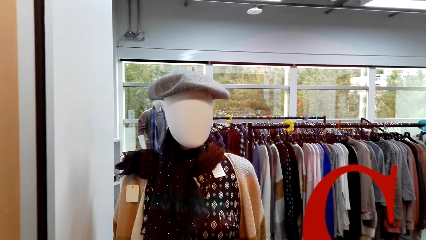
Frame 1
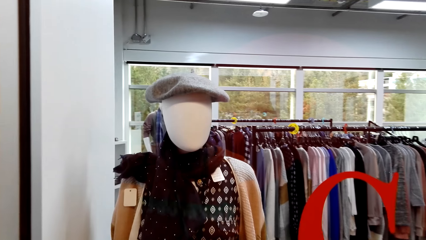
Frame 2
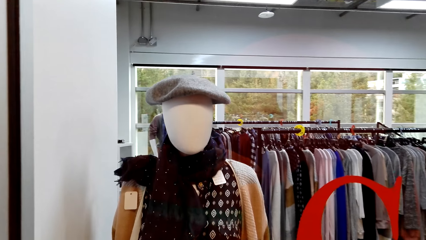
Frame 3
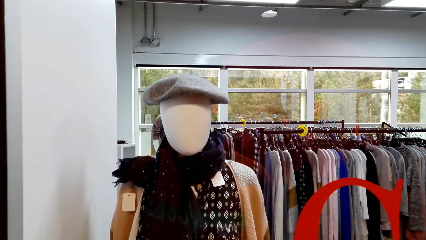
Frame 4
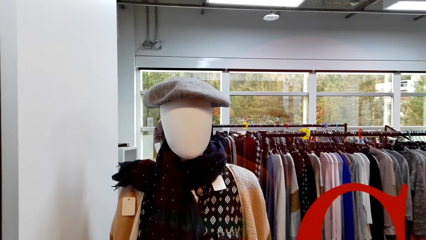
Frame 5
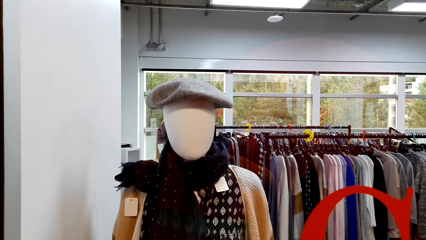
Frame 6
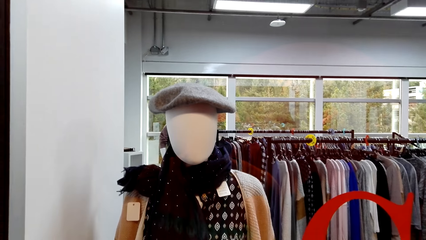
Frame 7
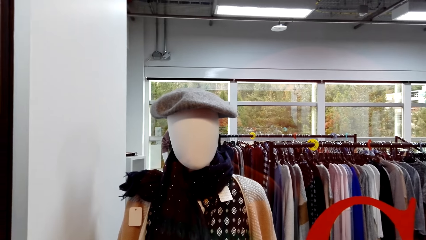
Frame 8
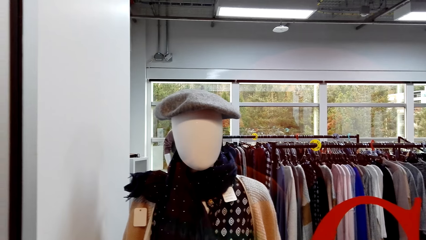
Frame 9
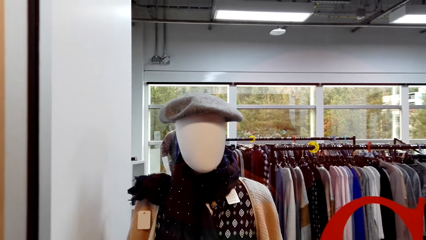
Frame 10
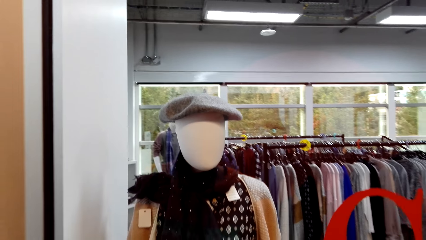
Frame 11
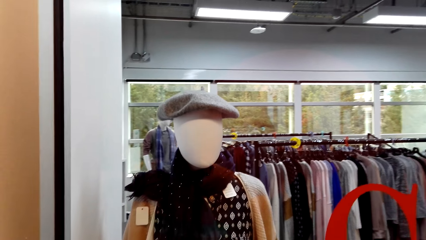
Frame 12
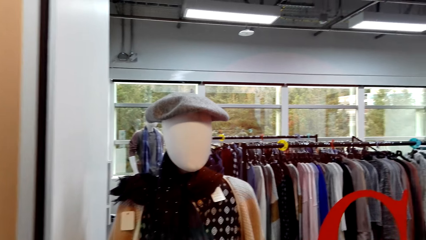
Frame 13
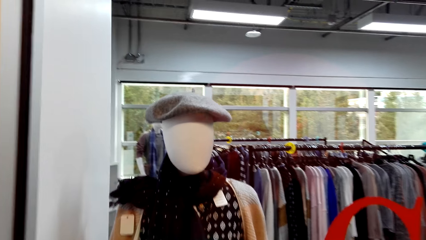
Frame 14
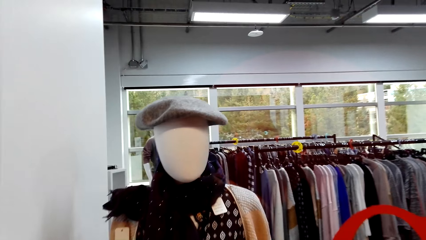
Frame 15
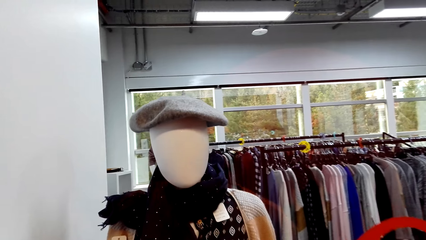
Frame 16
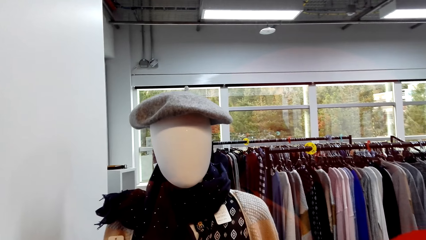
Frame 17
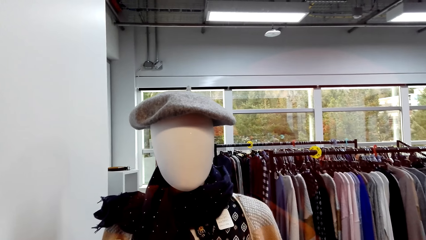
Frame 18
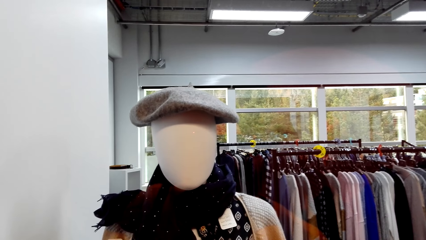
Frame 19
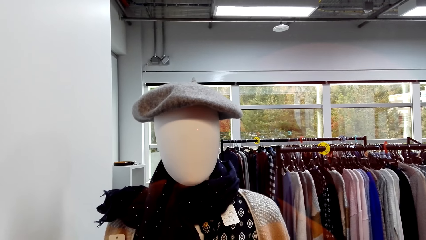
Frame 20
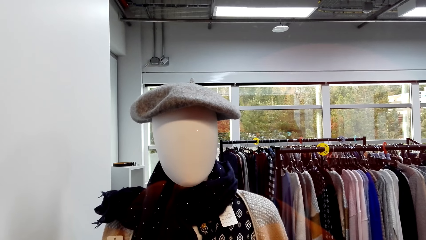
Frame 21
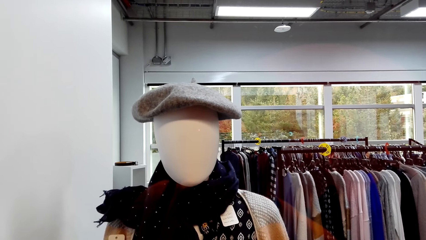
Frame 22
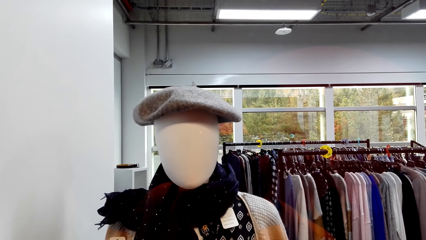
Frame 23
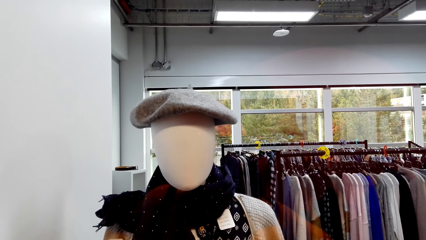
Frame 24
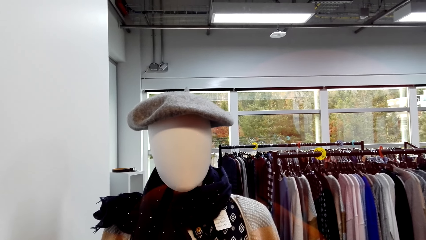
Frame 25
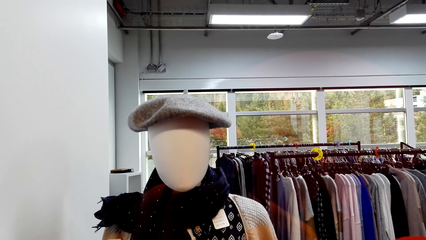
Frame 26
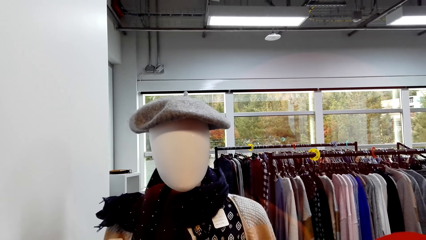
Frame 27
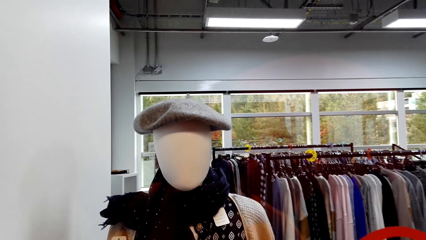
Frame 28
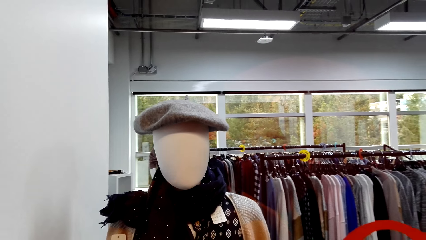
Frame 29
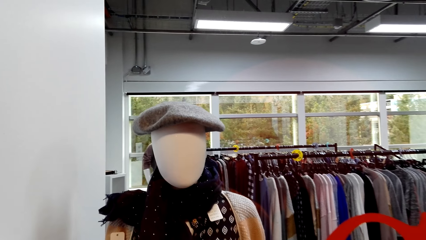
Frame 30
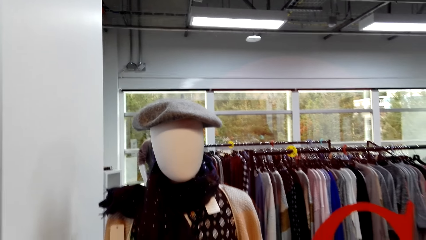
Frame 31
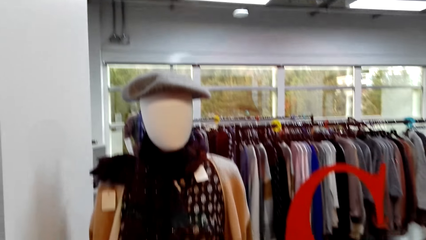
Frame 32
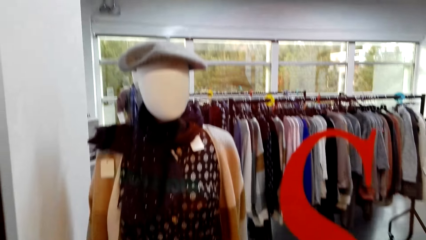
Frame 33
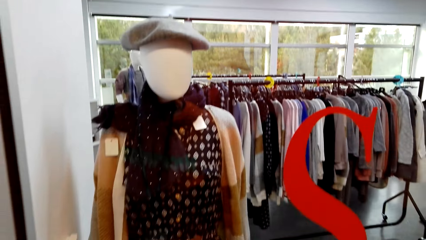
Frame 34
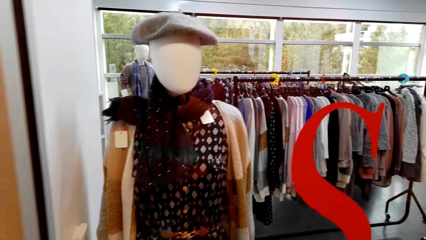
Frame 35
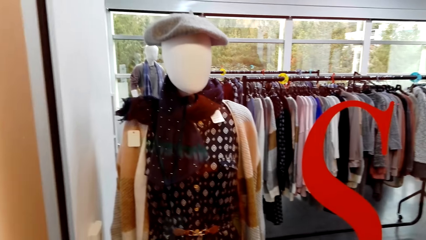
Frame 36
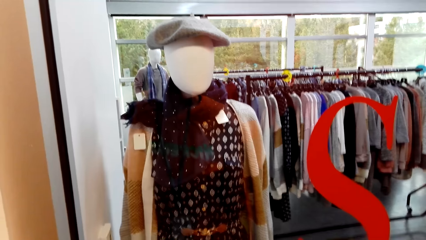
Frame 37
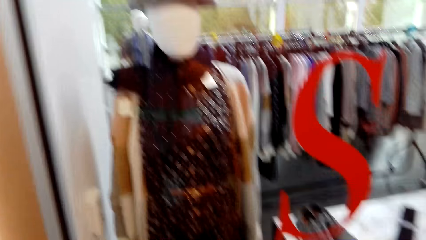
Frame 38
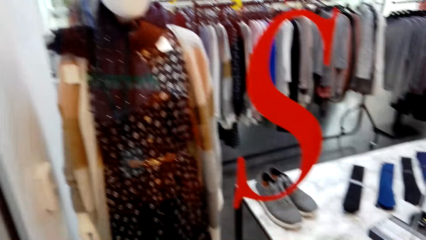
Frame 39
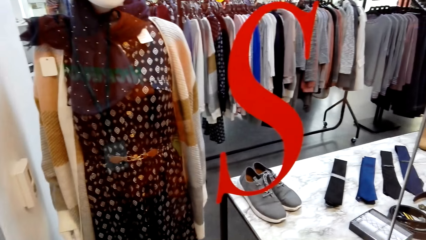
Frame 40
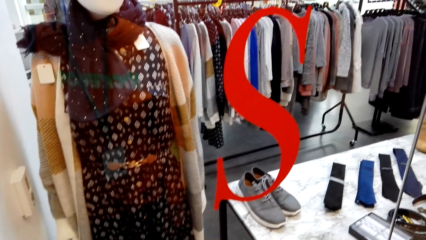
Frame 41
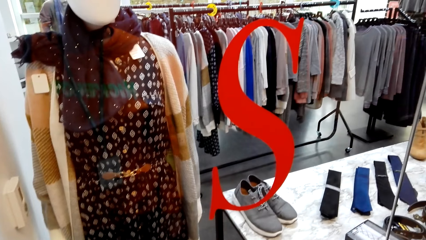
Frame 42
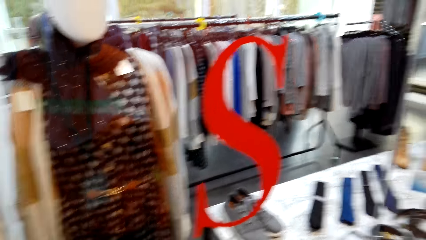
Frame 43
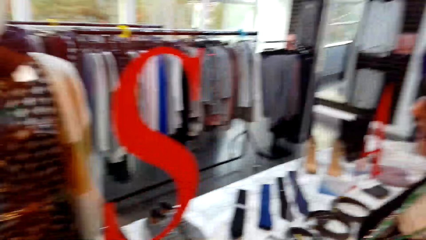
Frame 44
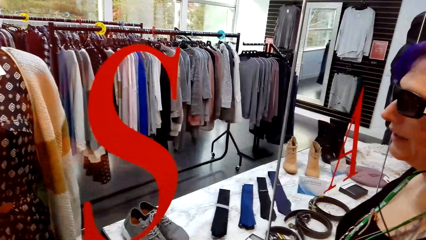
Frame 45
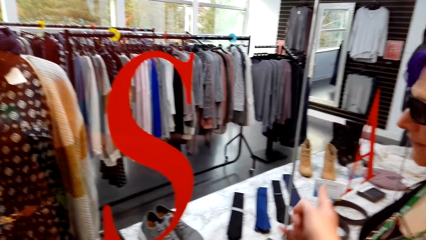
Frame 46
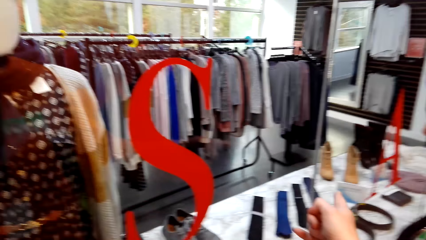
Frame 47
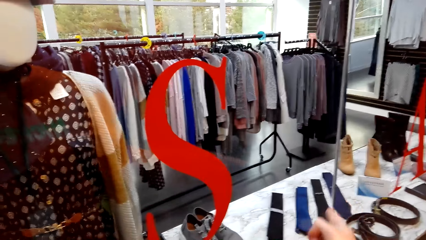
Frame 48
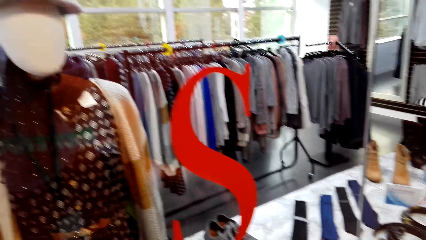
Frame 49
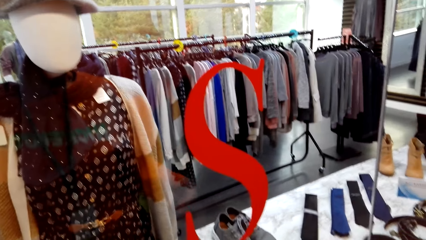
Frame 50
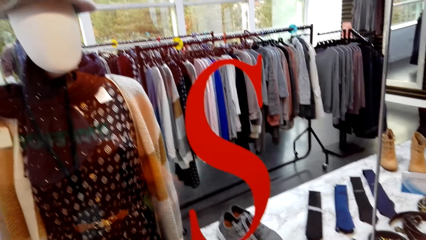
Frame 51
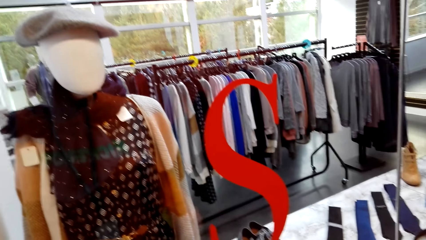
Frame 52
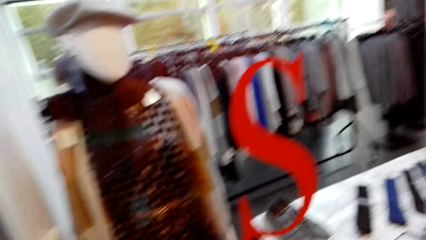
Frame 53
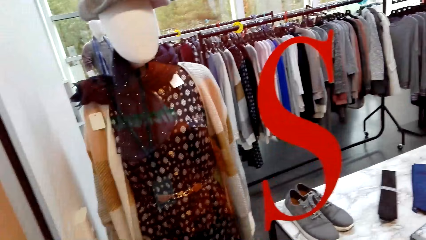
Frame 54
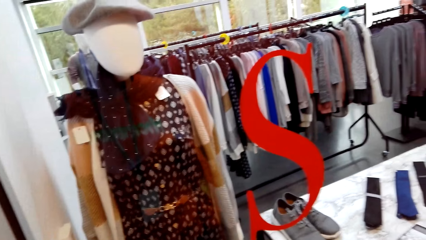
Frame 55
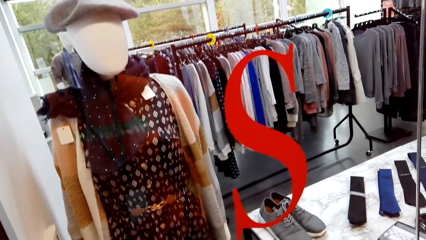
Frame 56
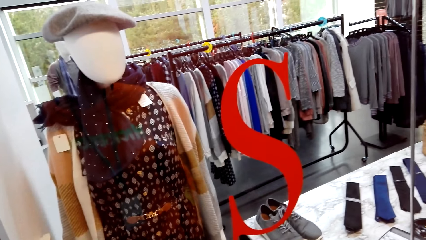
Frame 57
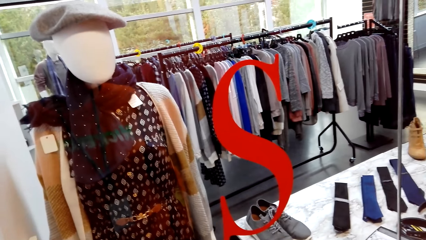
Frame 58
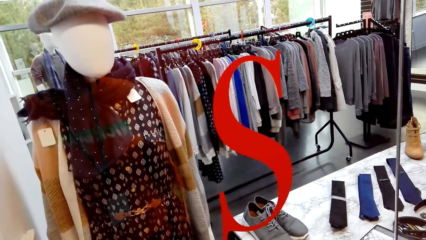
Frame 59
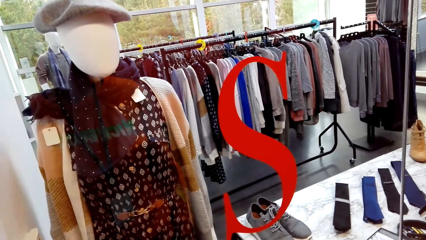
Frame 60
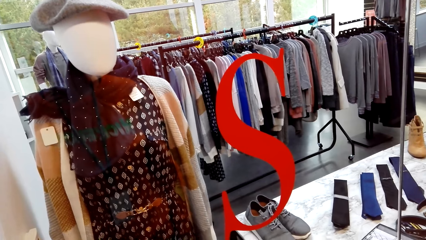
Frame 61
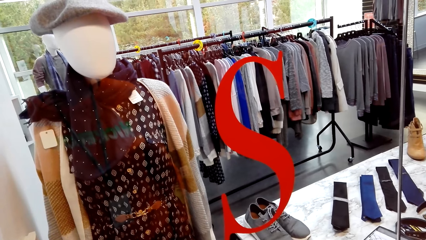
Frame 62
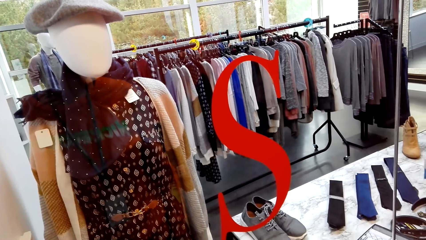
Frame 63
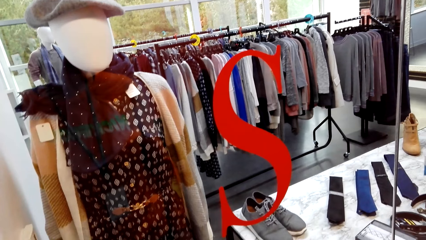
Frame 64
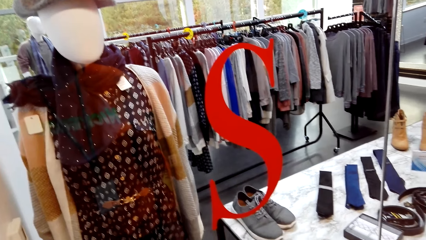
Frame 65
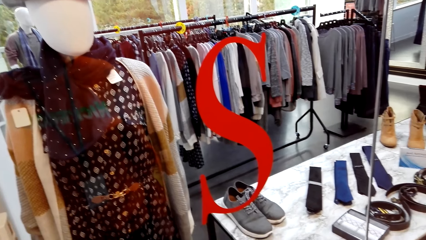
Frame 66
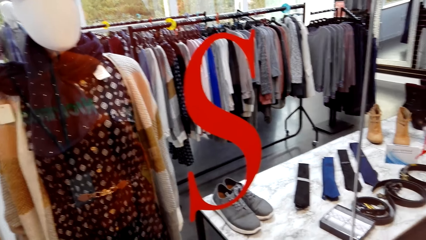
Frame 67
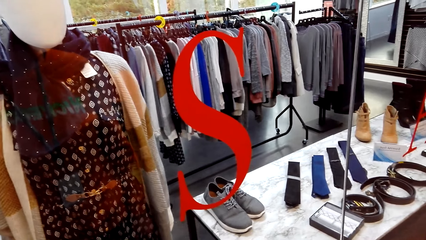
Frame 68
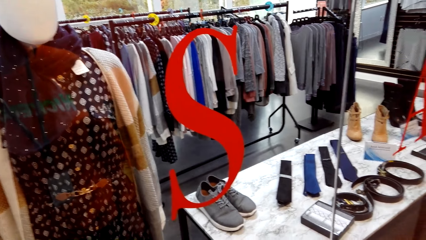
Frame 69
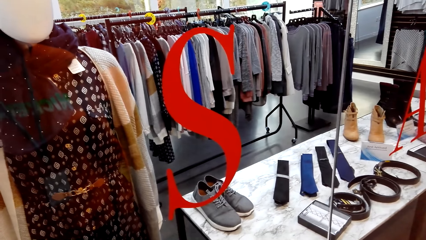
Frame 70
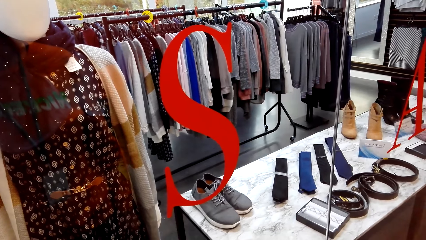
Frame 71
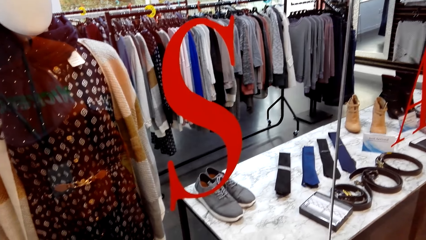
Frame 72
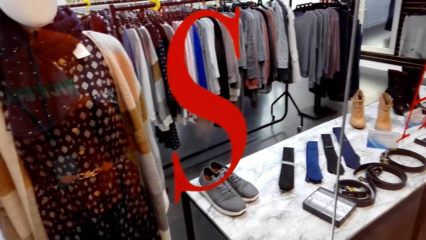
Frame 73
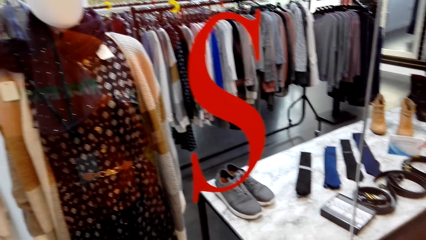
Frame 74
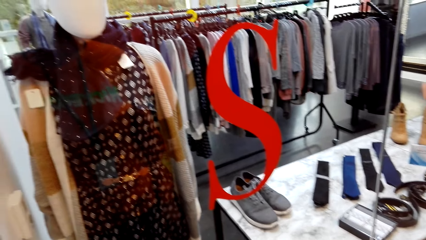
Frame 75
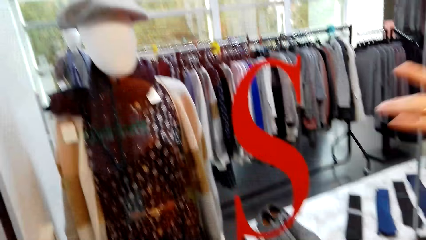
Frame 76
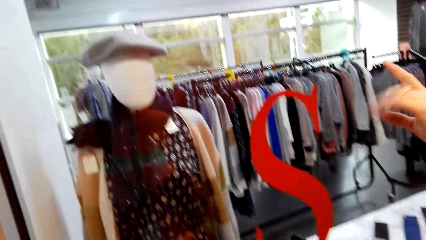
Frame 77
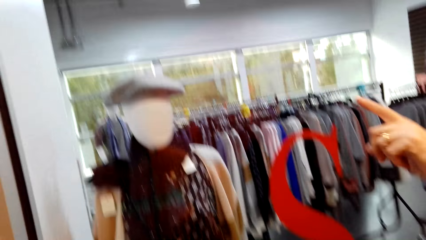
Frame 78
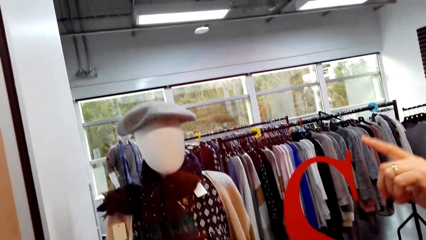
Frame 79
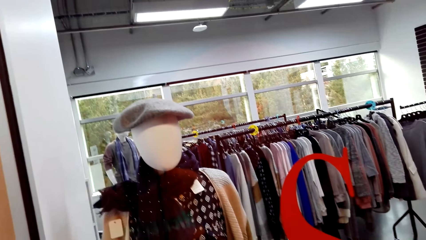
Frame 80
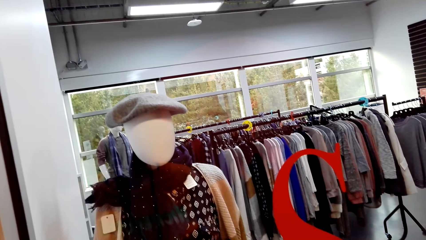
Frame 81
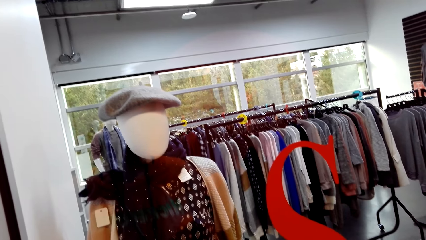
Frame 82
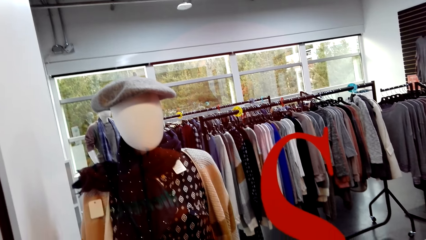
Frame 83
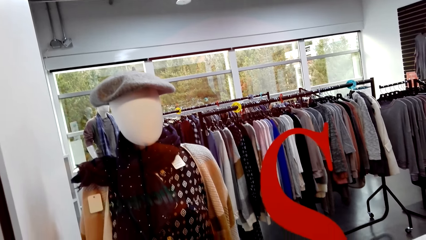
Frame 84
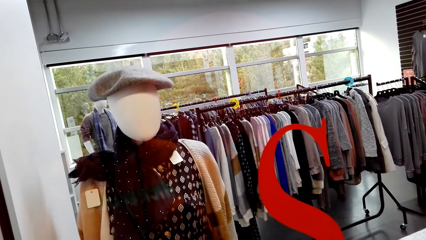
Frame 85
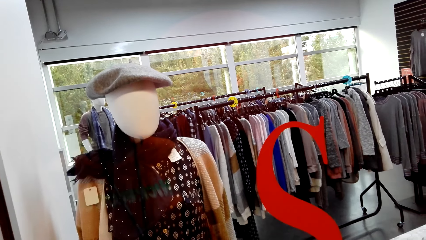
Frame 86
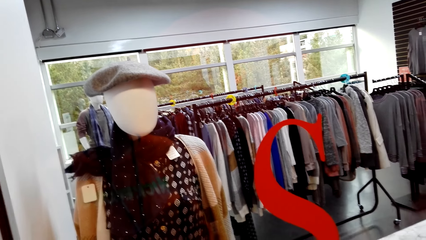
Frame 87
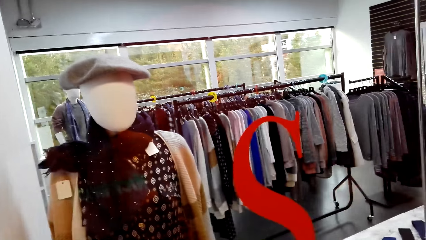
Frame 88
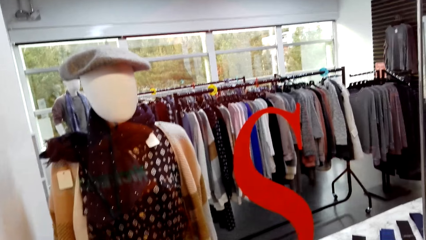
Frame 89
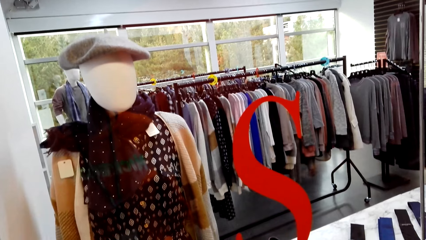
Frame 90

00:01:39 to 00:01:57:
The camera wearer talks to a woman. The woman points at the mannequin.
